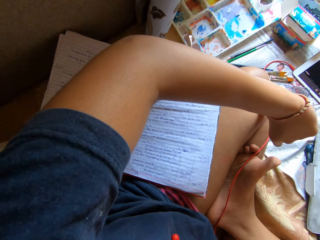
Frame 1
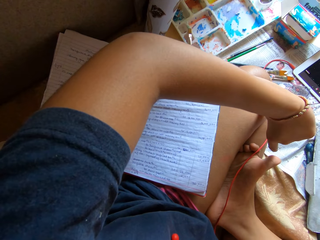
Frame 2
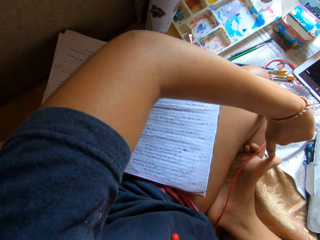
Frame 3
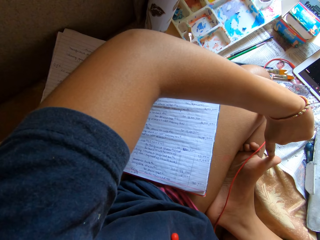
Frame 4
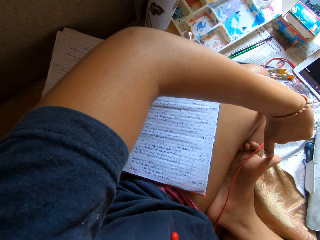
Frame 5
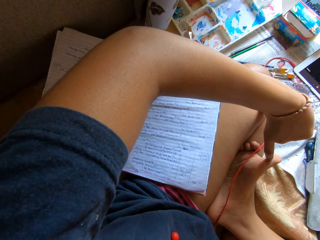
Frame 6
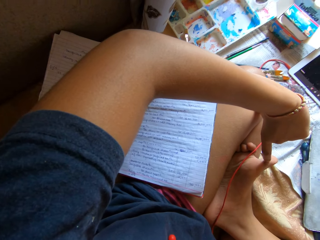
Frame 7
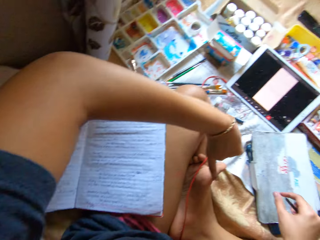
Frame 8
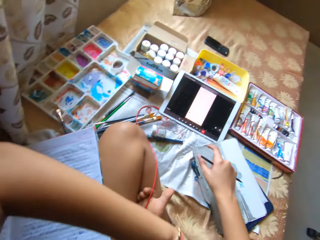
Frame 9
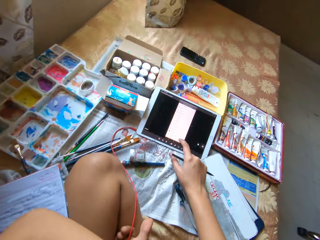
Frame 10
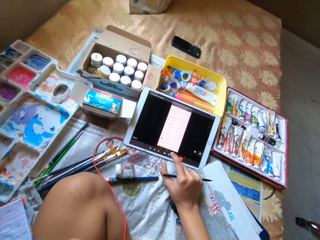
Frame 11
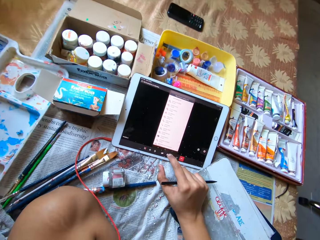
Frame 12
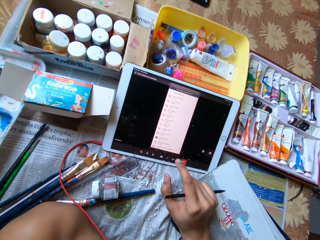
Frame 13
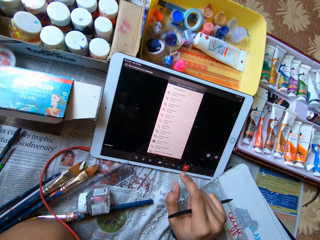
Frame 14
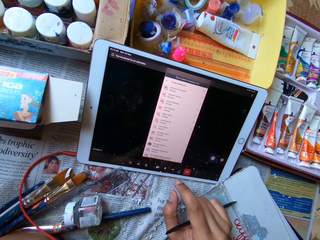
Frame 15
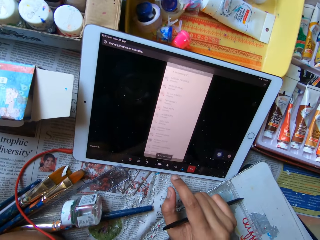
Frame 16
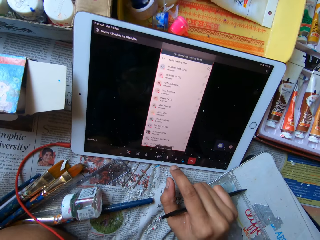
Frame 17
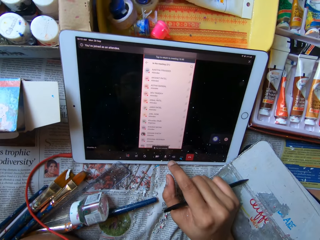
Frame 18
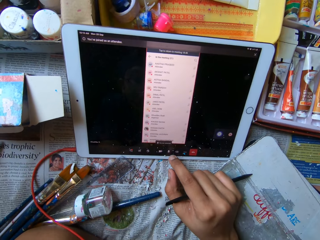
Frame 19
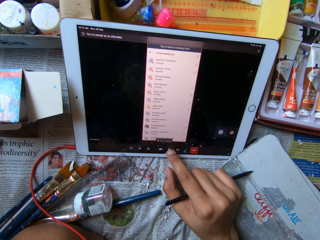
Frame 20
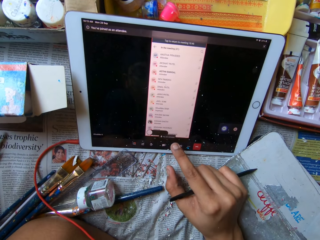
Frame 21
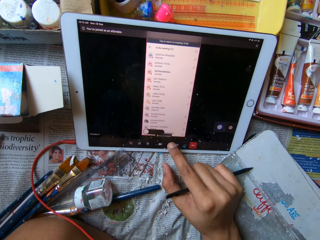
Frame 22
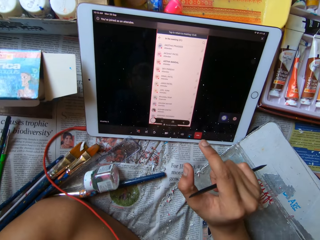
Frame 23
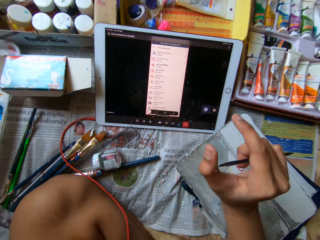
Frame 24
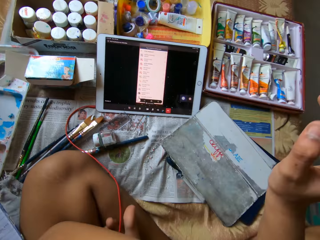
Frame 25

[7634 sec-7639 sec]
The camera wearer operates a tab or tablet on the bed with her right hand. She scrolls the tablet.

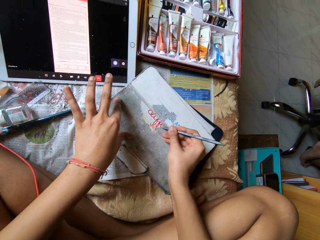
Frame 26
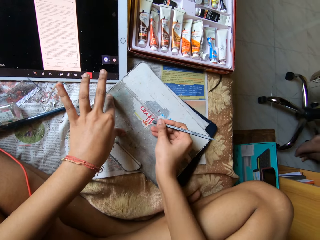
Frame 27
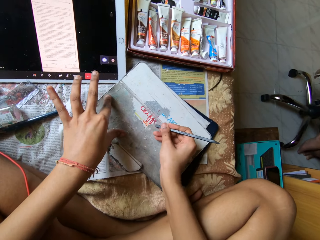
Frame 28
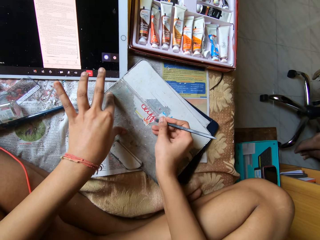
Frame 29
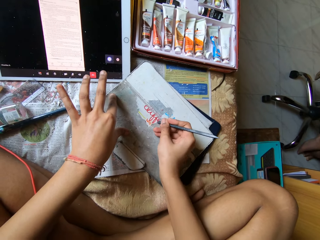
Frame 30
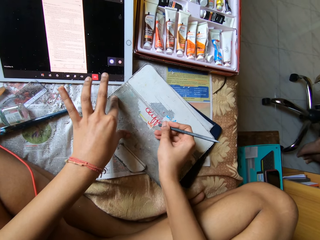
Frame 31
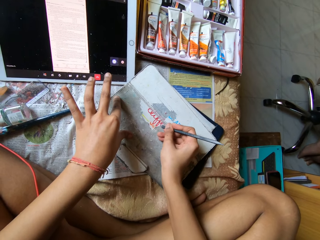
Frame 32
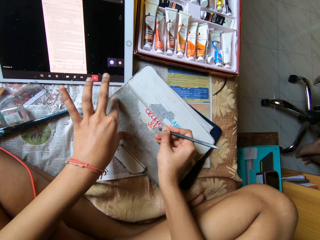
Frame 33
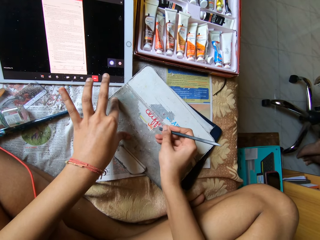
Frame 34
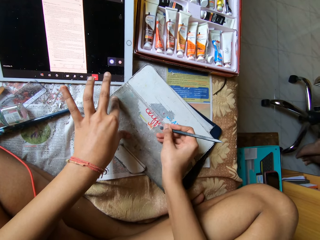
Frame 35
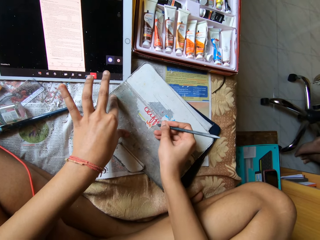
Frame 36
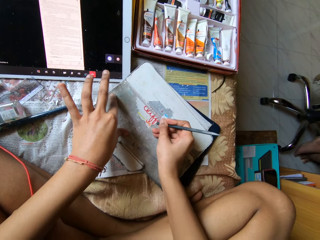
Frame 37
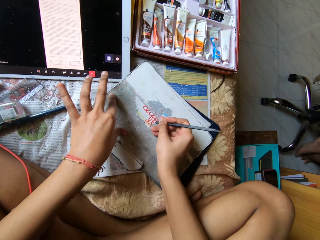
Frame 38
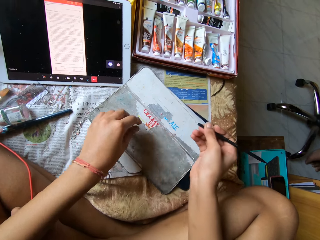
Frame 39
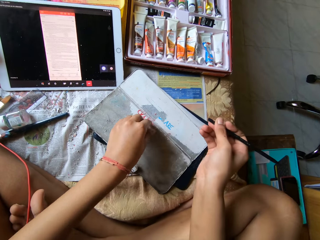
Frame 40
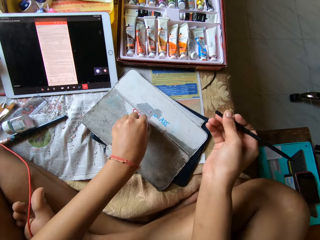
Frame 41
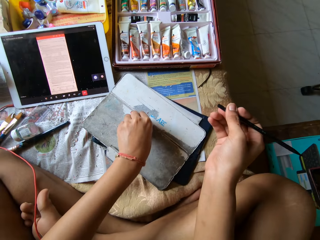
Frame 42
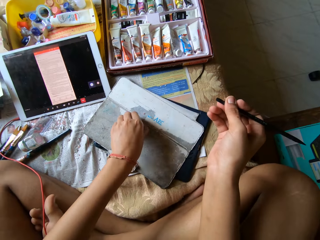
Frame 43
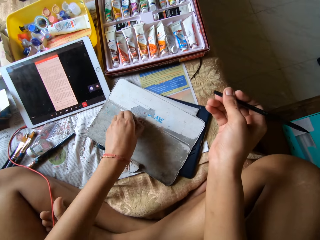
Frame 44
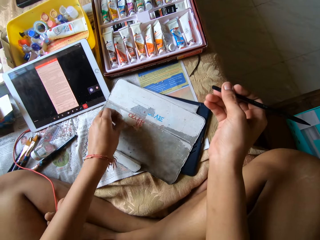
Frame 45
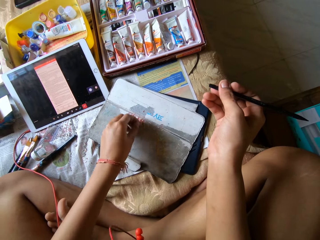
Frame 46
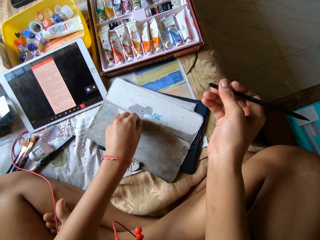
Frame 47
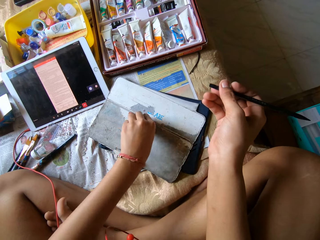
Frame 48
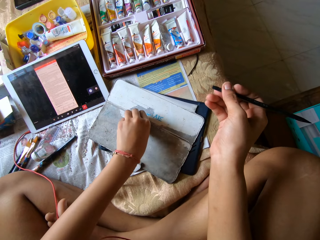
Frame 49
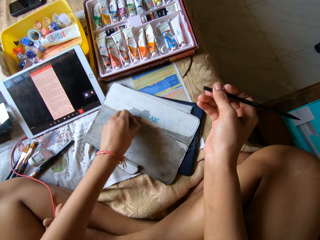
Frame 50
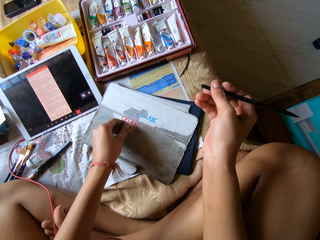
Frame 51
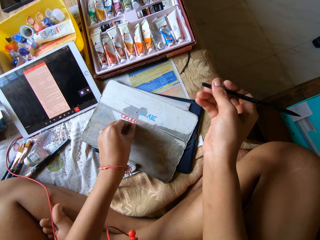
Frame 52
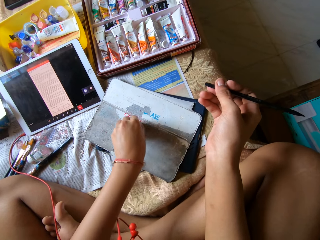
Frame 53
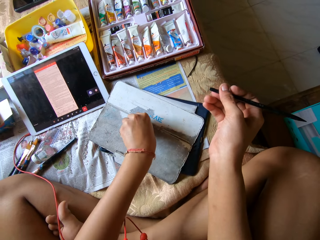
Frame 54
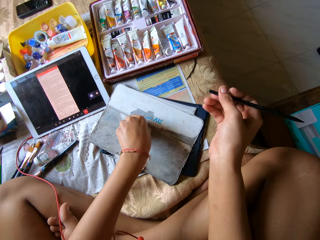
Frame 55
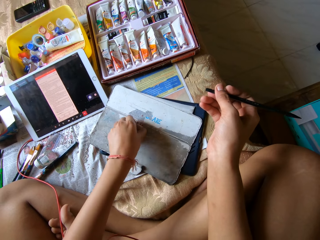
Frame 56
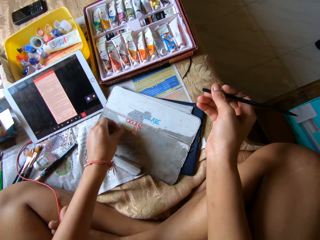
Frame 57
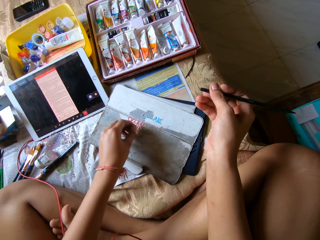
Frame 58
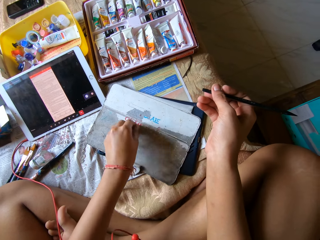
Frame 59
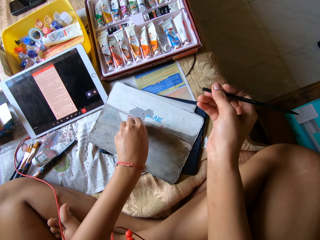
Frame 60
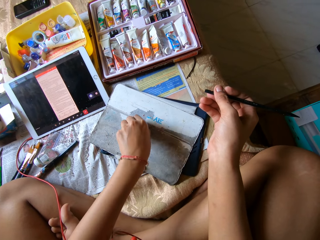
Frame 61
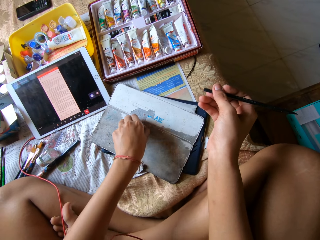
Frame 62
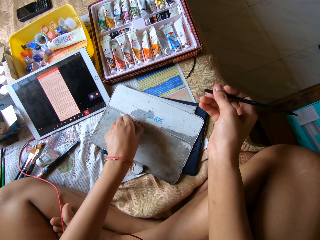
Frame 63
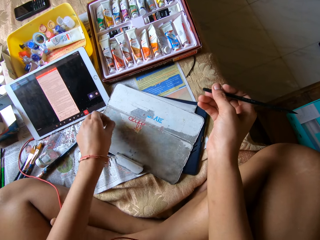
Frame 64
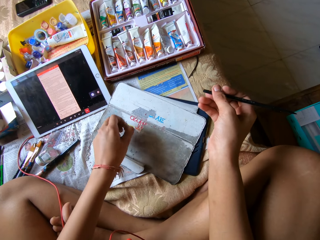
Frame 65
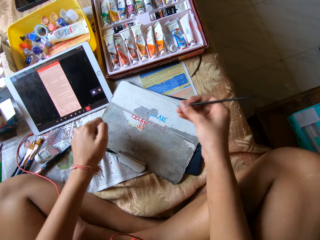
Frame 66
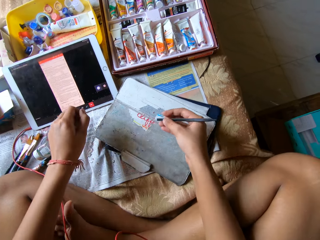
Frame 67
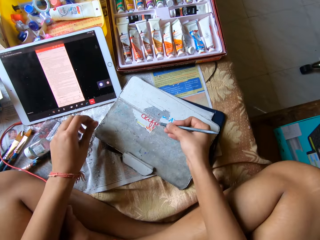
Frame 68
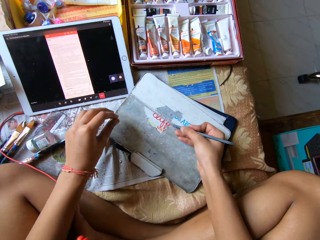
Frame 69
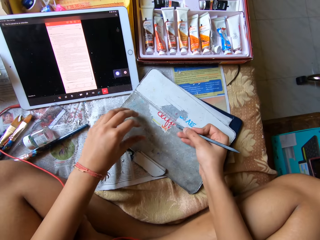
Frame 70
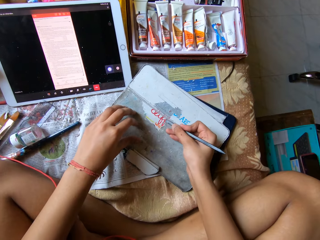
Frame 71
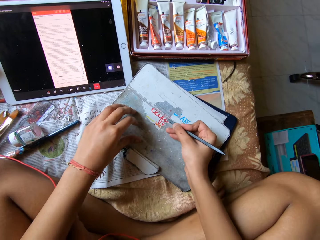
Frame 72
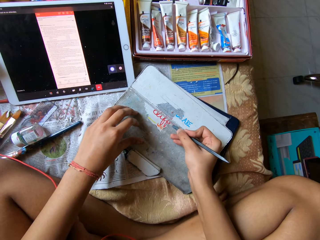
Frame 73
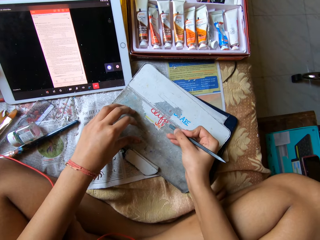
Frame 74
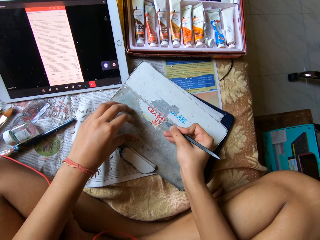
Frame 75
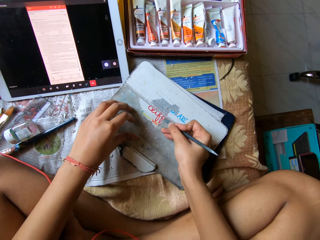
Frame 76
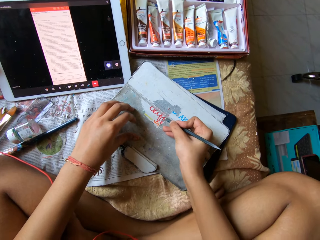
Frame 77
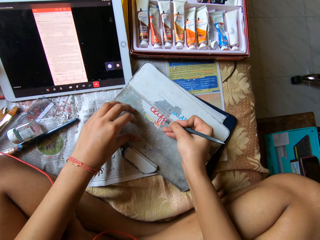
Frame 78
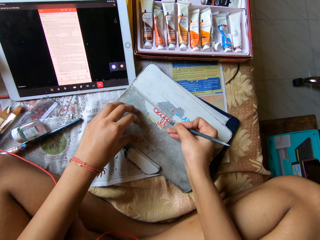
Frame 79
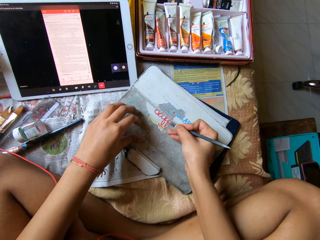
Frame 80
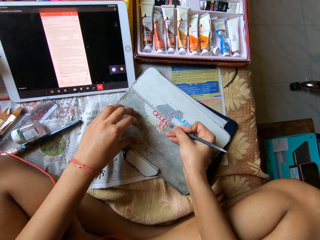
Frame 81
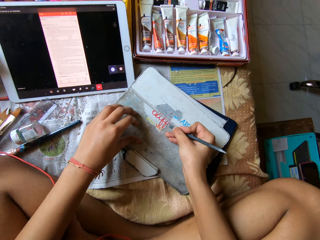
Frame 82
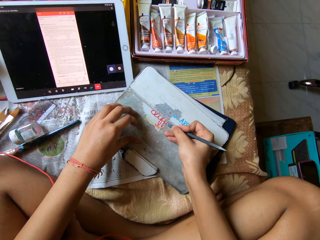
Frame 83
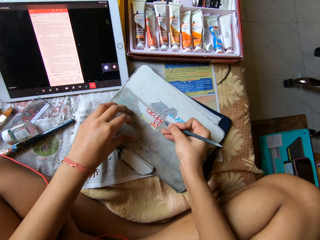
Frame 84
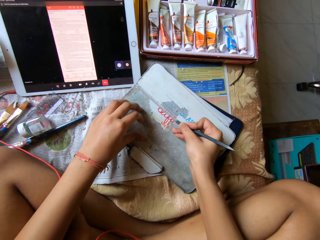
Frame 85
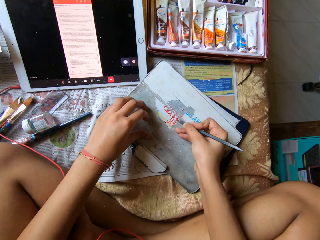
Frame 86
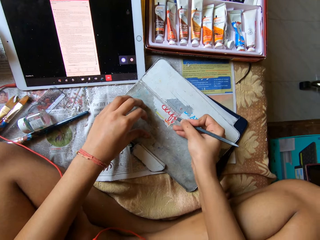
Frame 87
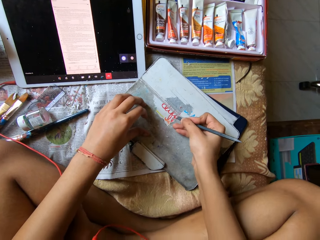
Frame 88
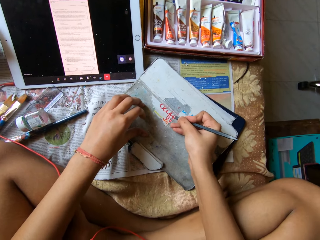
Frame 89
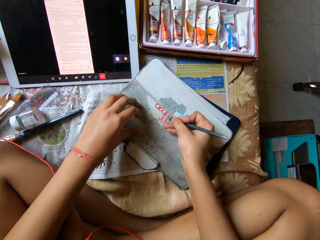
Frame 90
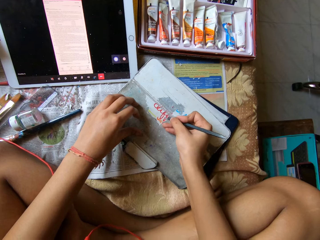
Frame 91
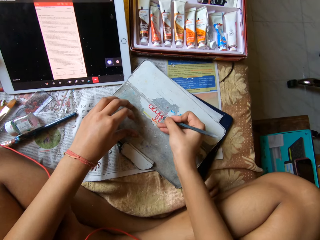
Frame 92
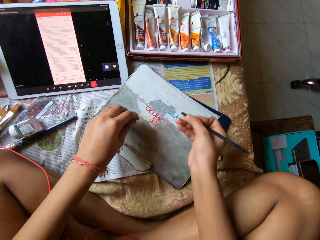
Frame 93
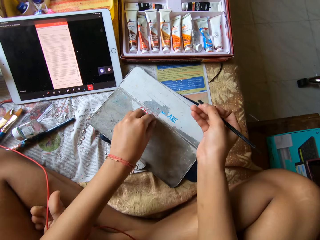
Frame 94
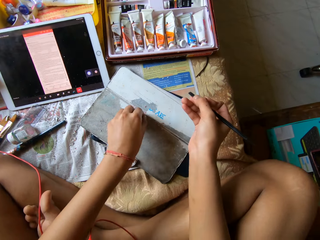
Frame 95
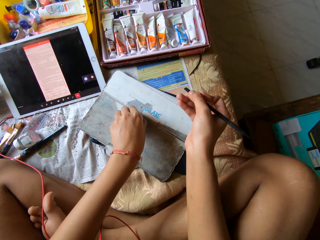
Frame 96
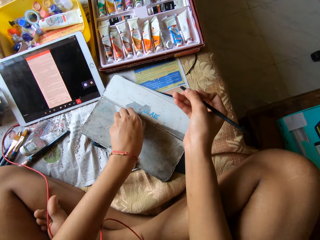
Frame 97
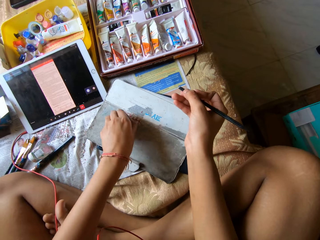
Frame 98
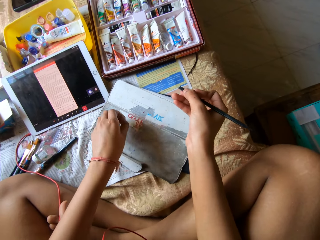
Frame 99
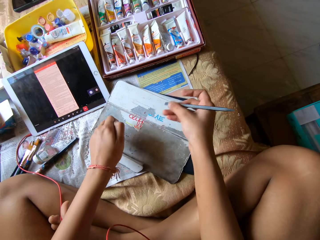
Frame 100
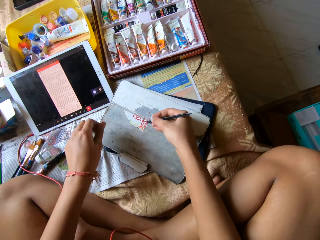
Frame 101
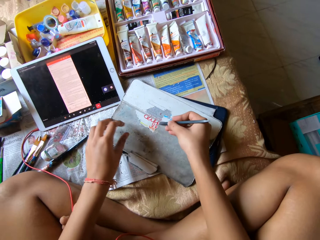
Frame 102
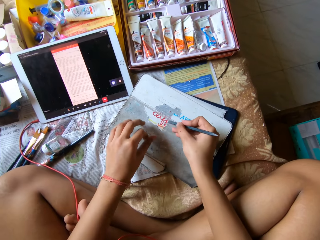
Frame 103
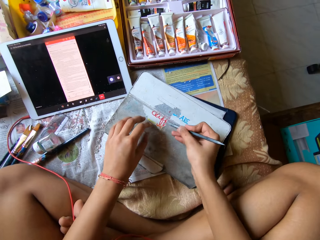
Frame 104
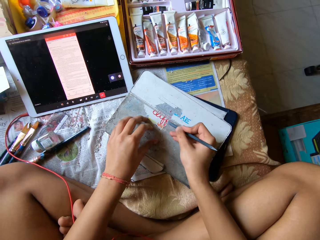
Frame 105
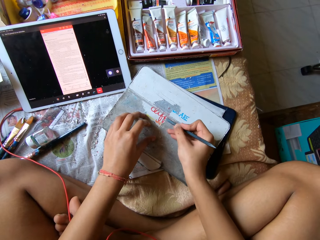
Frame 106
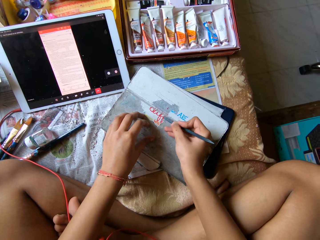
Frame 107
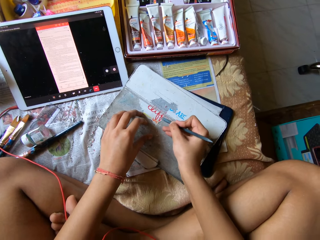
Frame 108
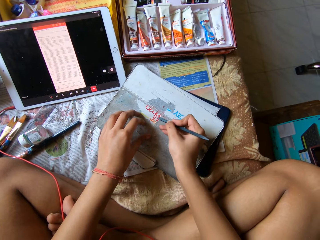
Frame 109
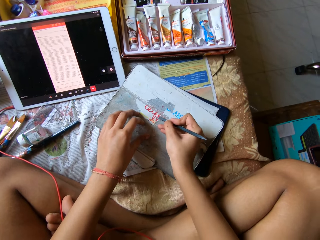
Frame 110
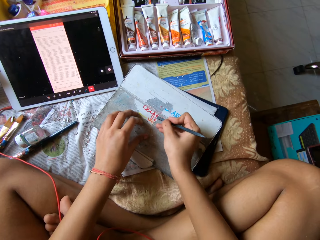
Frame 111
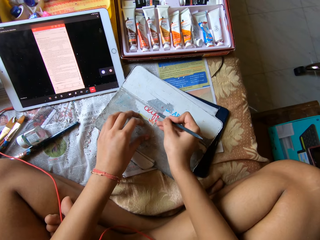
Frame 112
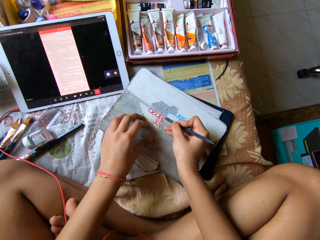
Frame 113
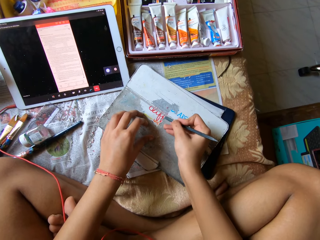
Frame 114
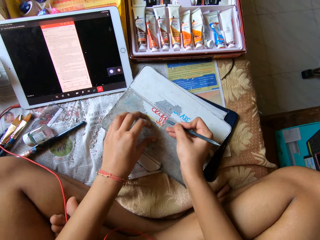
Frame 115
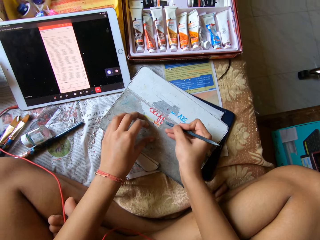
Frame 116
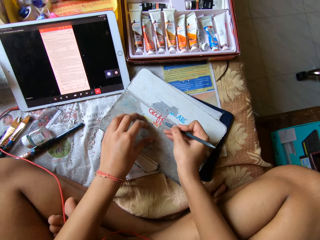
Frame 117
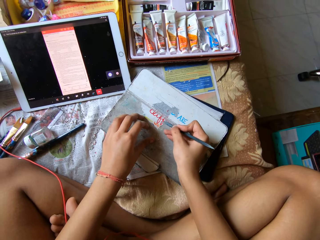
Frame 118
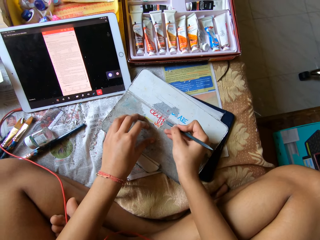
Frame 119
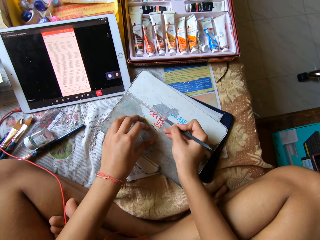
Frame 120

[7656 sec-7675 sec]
The camera wearer scrapes the paper off the pouch with the nail file in her right hand. She peels the paper off the pouch with her left hand. She scrapes the paper off the pouch with the nail file in her right hand. She peels the paper off the pouch with her left hand. She scrapes the paper off the pouch with the nail file in her right hand.
